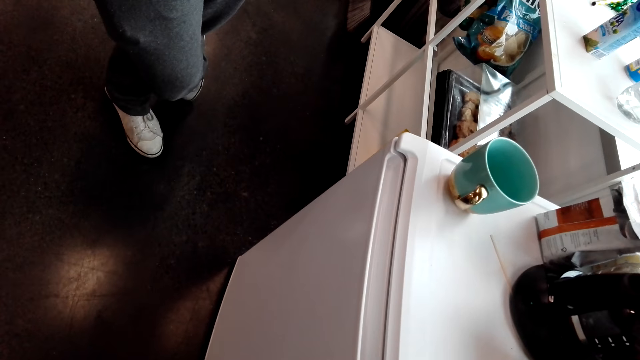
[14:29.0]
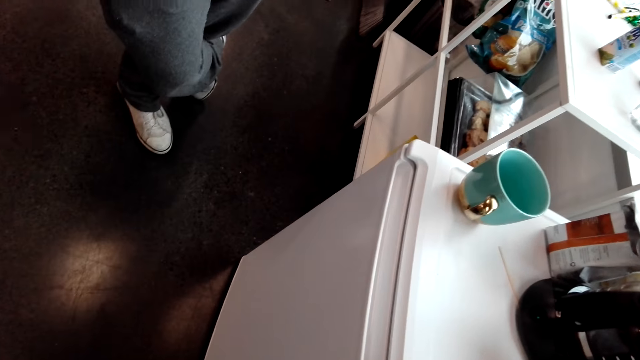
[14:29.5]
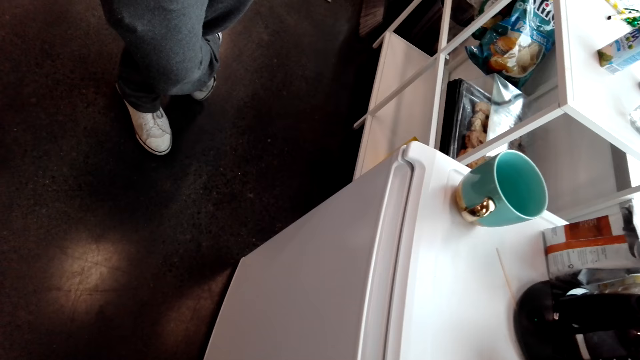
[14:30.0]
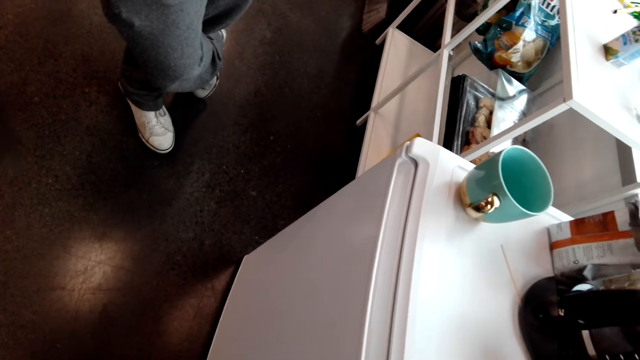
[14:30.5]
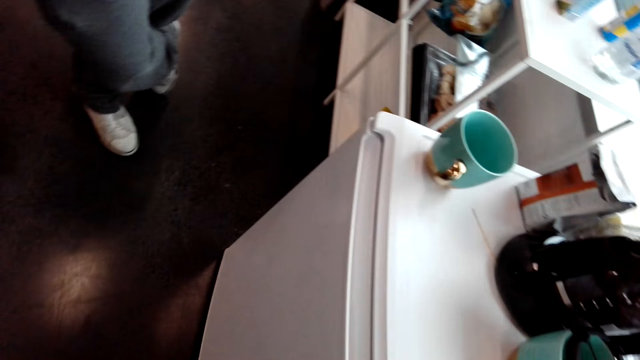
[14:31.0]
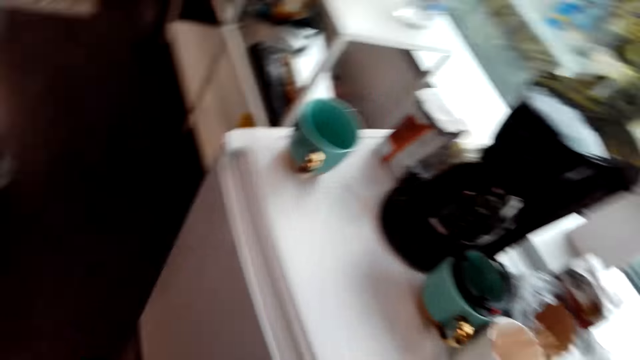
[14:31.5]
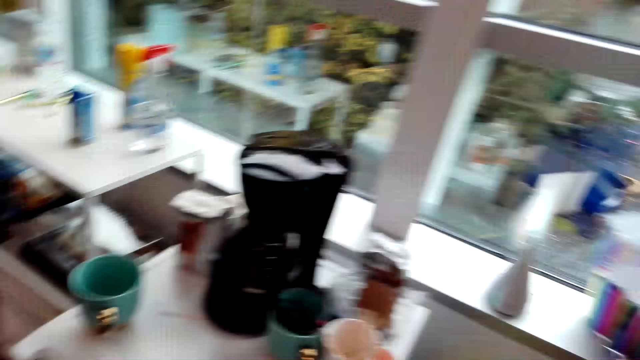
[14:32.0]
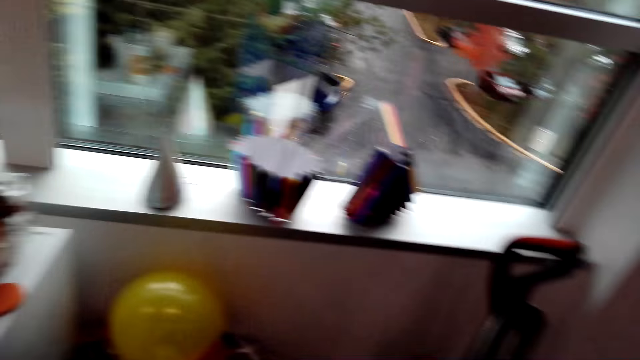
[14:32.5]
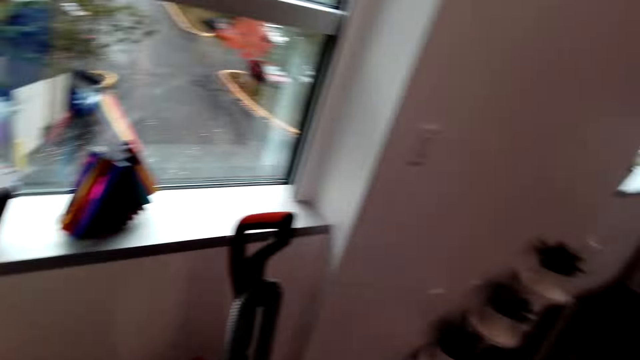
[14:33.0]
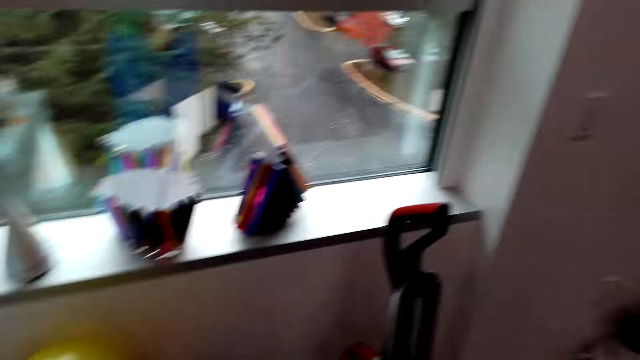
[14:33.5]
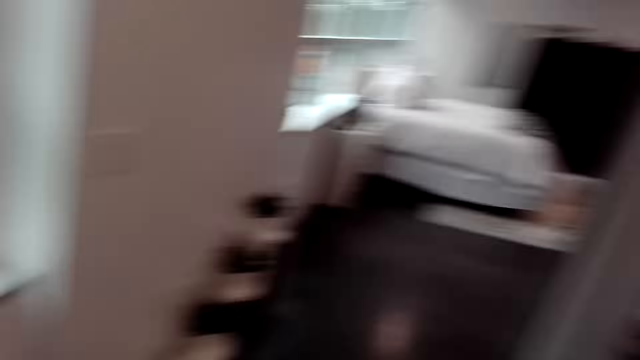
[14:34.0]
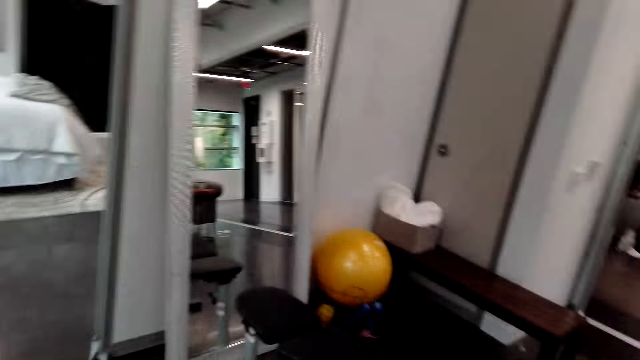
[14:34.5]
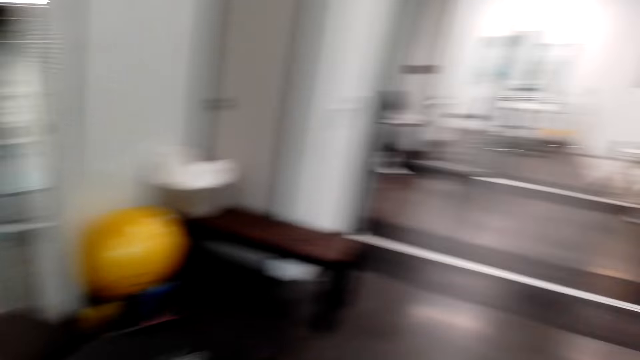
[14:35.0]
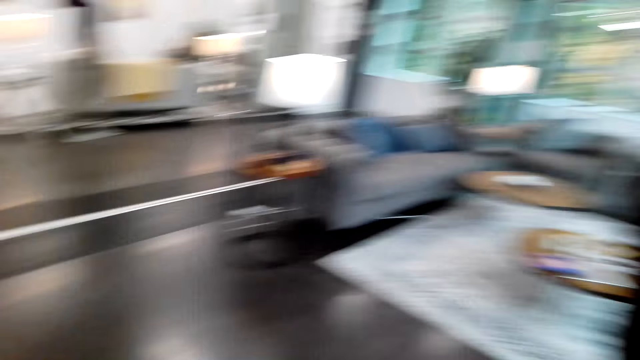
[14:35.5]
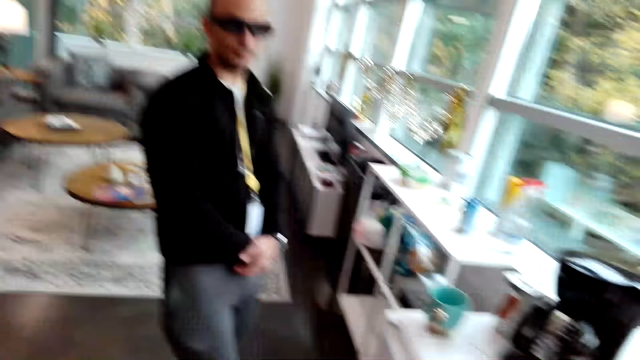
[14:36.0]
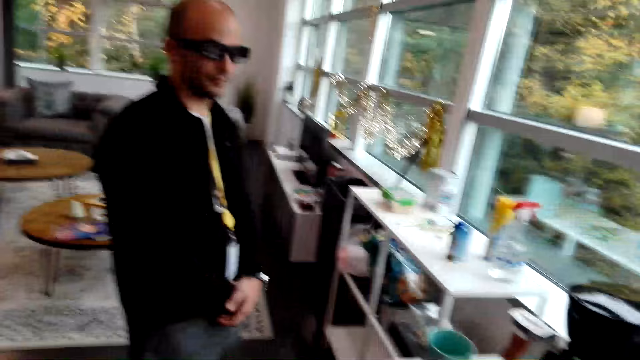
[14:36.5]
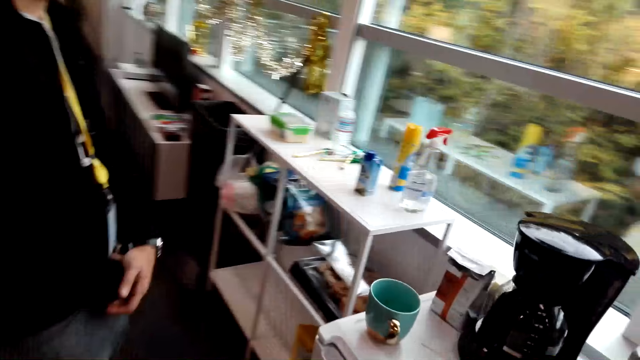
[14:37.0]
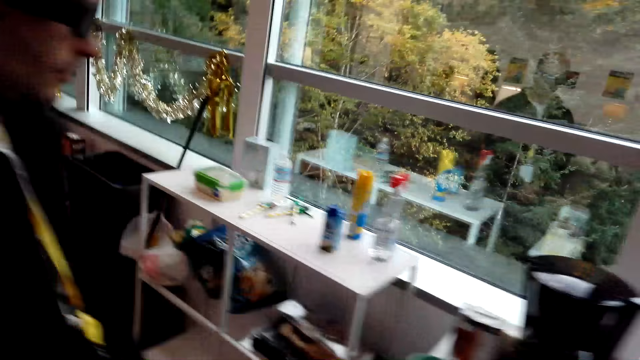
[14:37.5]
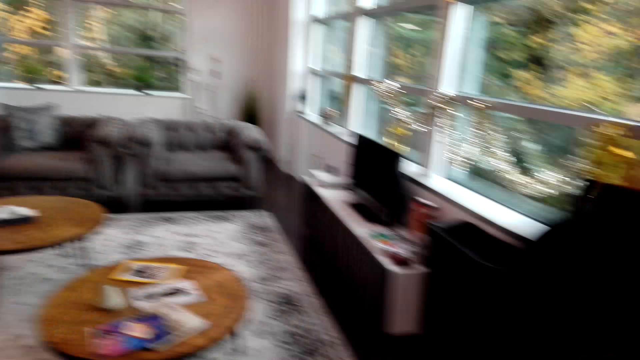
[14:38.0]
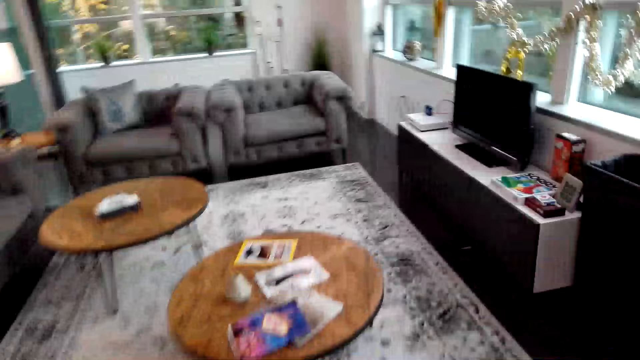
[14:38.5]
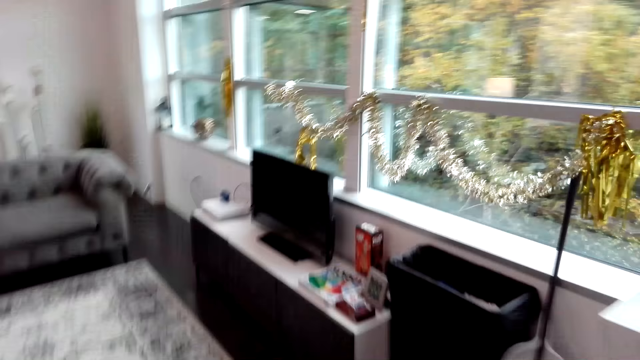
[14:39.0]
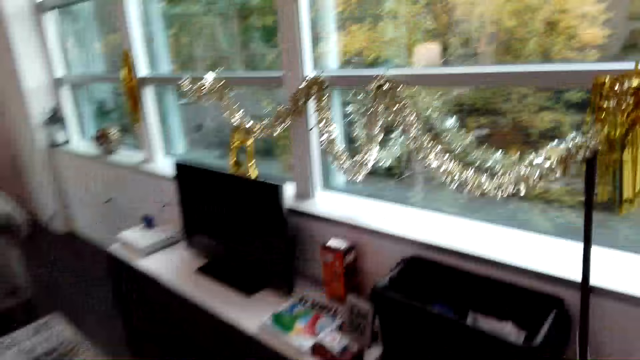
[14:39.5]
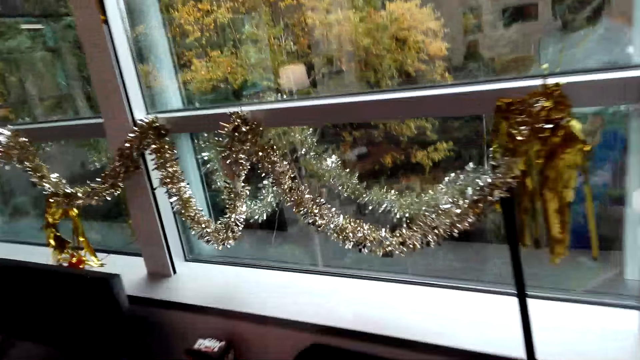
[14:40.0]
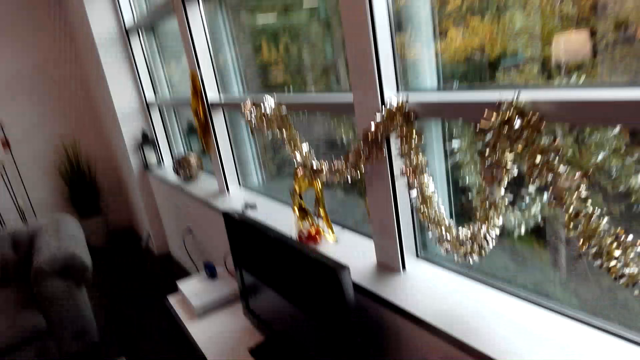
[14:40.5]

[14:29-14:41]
The camera wearer turns right. They move the hand. They walk around the room.

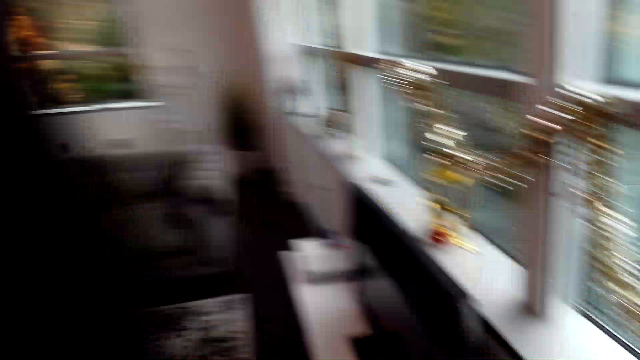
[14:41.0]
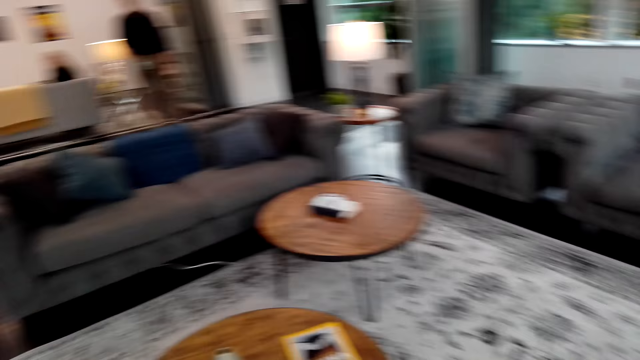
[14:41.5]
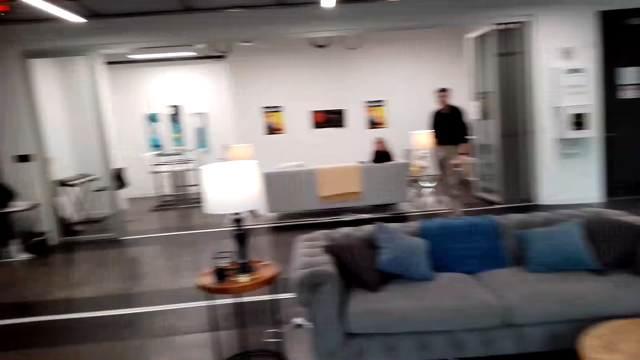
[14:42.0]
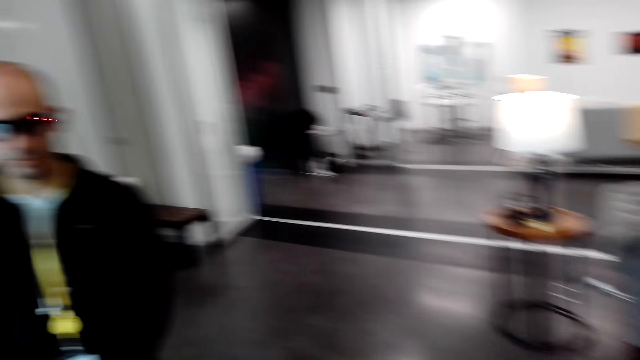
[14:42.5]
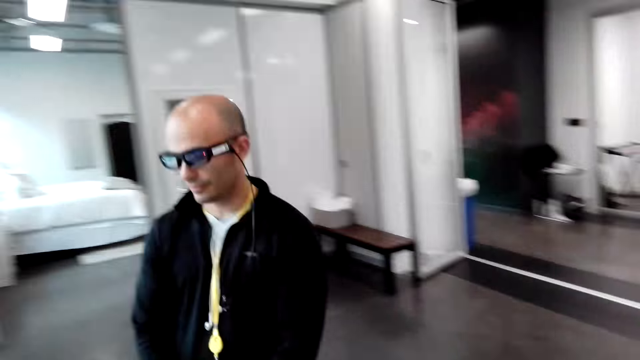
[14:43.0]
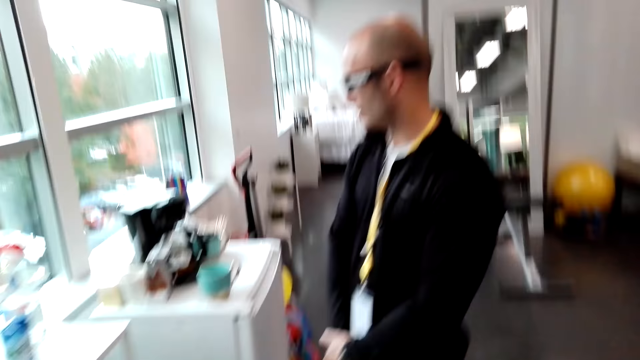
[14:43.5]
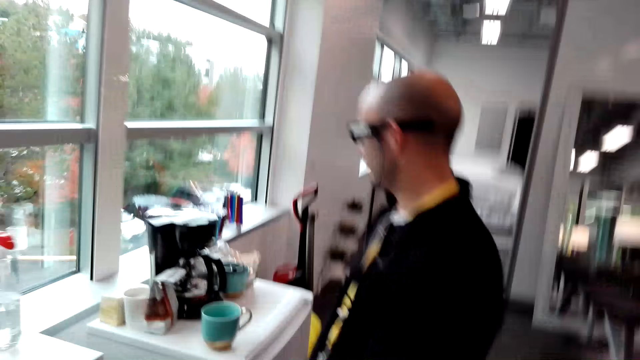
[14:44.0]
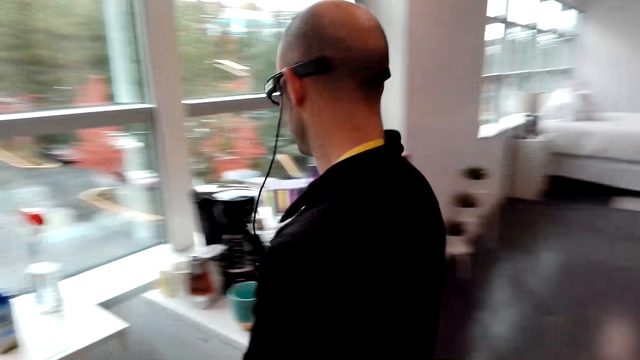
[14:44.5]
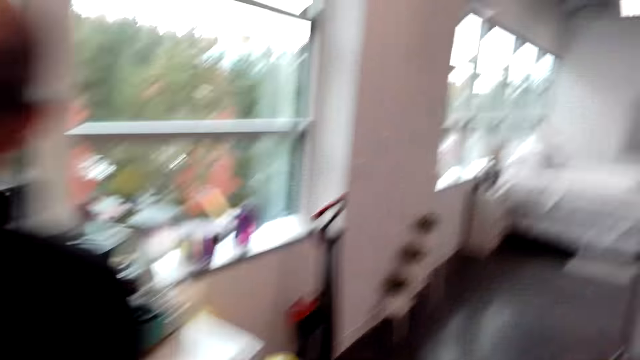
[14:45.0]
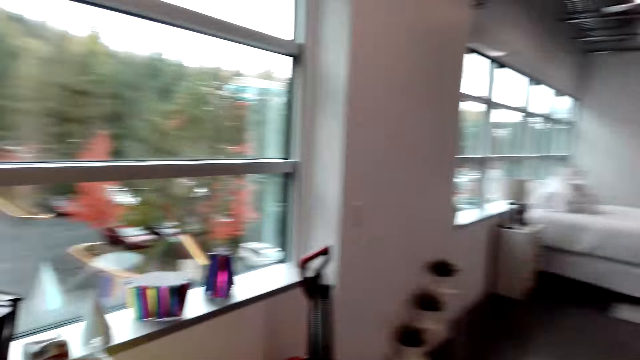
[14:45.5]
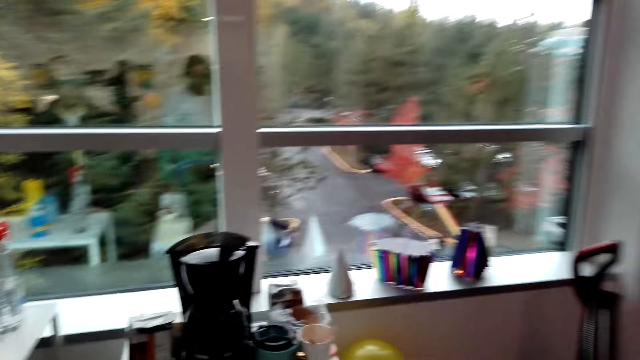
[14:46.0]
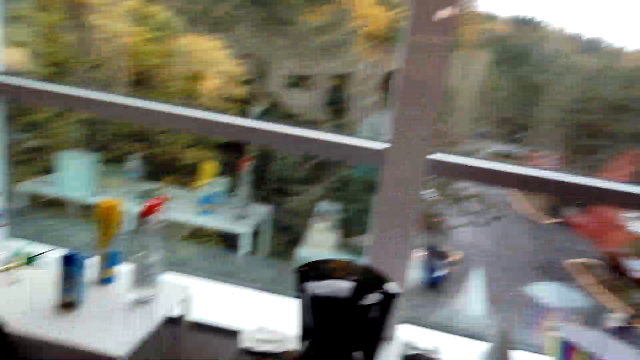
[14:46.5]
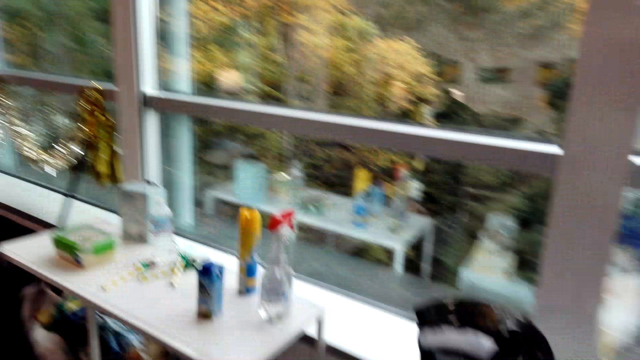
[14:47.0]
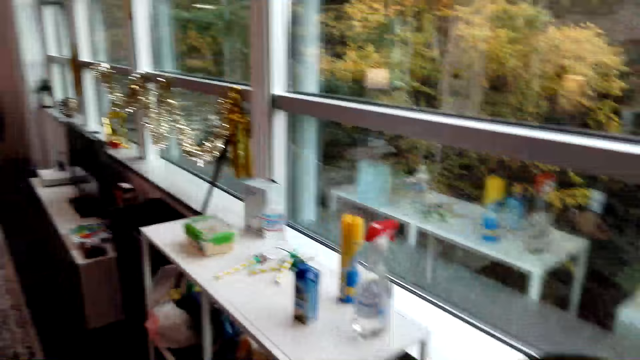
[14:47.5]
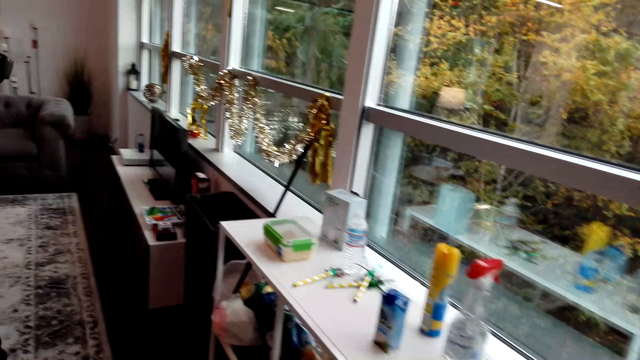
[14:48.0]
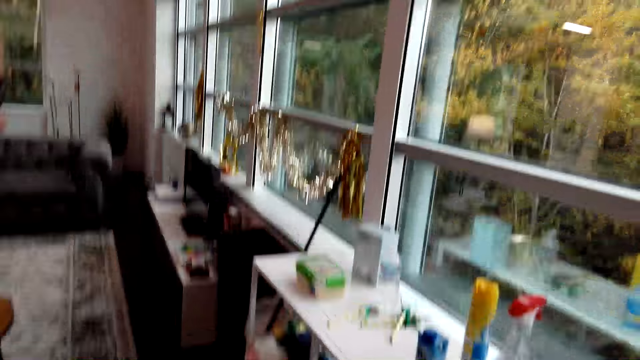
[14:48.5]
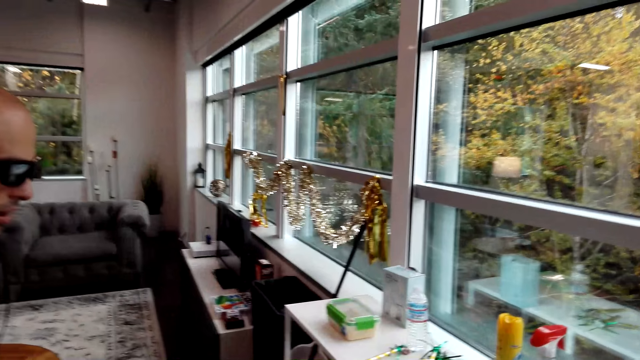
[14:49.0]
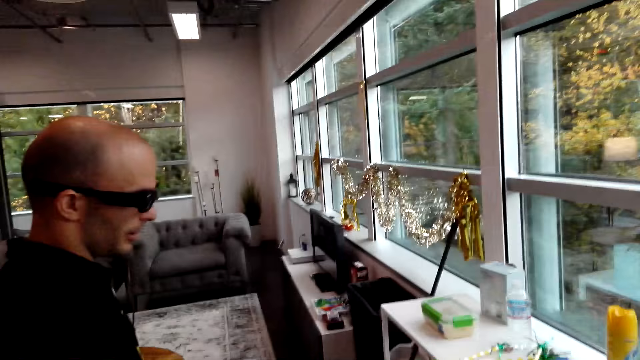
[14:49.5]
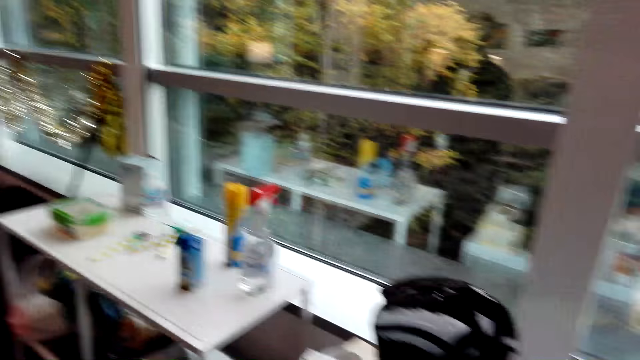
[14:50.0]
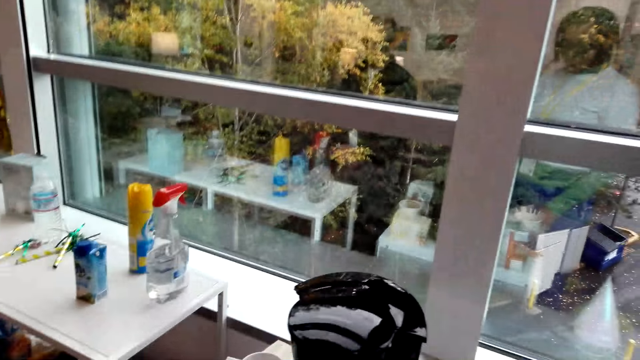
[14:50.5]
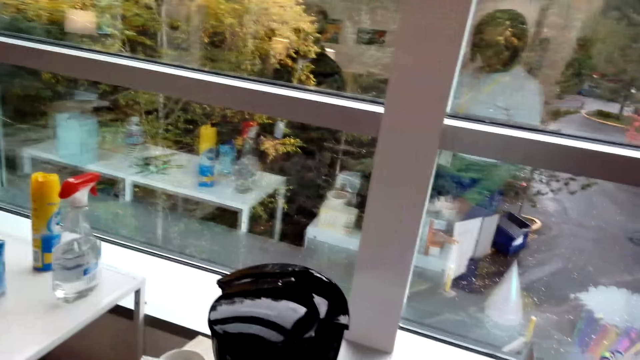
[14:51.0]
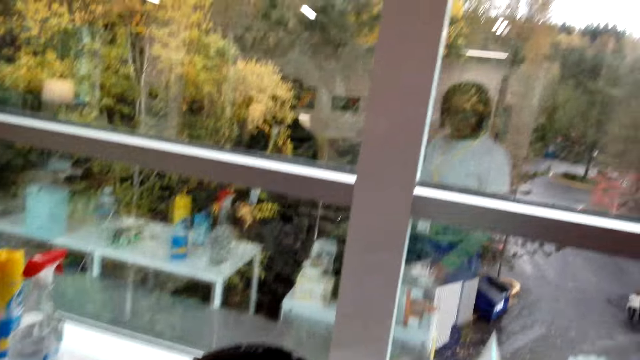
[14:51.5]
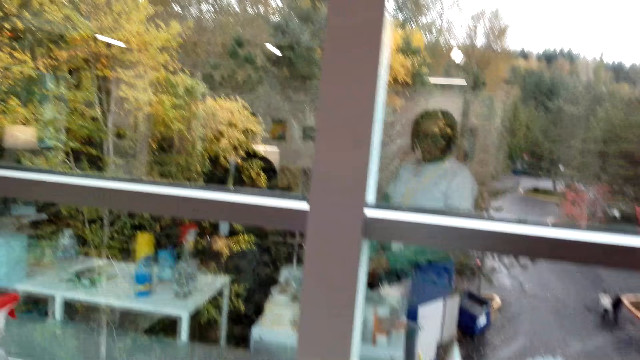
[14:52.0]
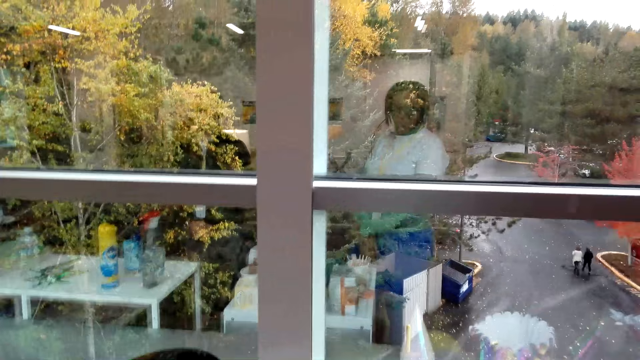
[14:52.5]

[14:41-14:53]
A person moves towards the table. The person walks around the room. The camera wearer looks around.
